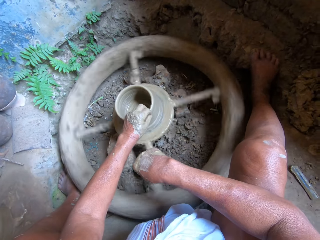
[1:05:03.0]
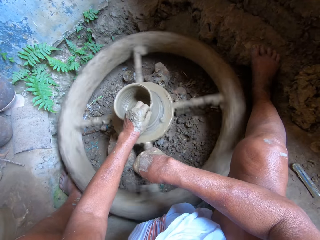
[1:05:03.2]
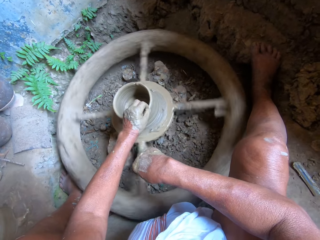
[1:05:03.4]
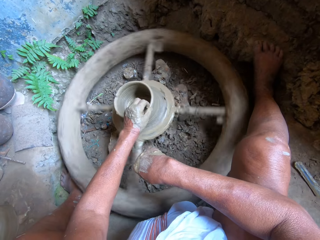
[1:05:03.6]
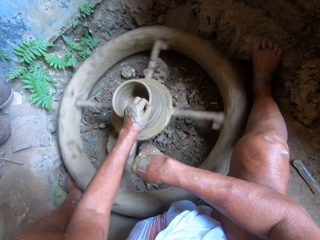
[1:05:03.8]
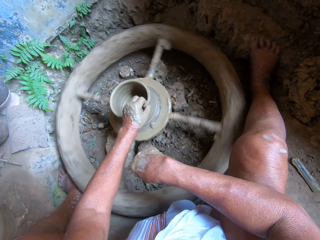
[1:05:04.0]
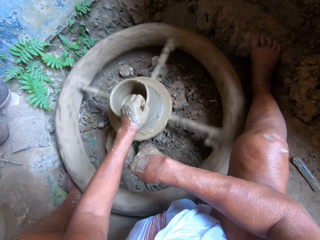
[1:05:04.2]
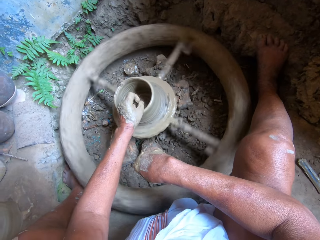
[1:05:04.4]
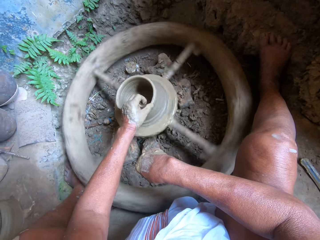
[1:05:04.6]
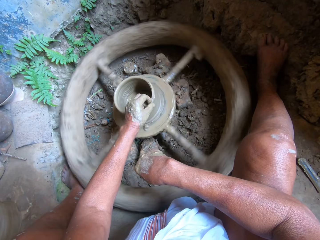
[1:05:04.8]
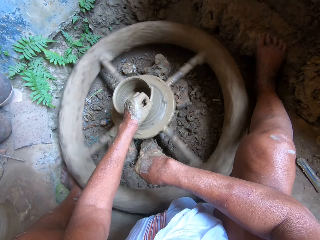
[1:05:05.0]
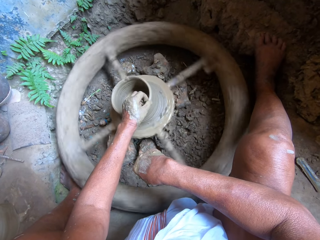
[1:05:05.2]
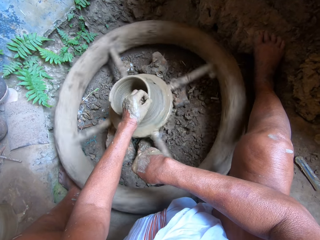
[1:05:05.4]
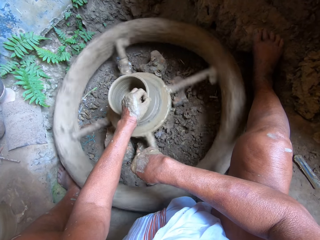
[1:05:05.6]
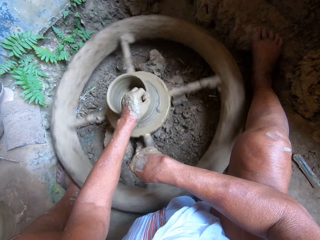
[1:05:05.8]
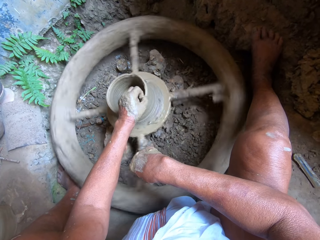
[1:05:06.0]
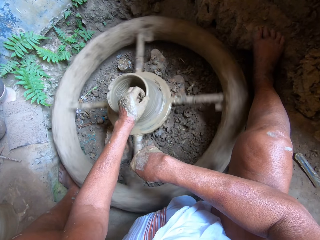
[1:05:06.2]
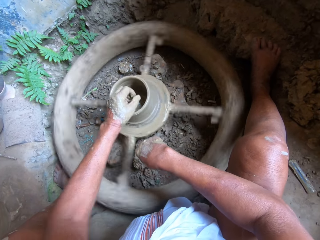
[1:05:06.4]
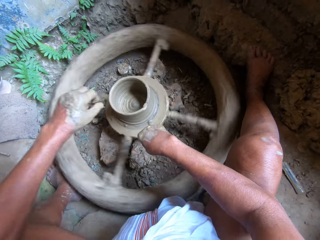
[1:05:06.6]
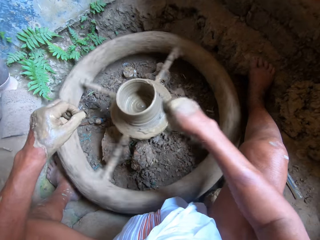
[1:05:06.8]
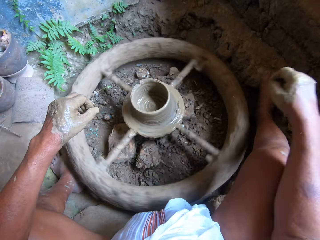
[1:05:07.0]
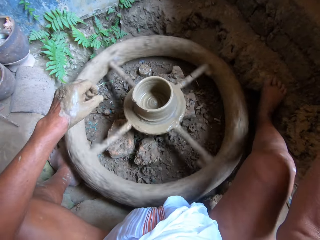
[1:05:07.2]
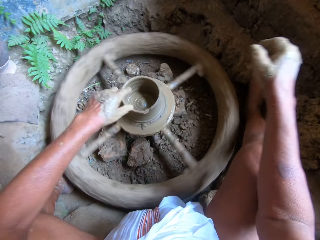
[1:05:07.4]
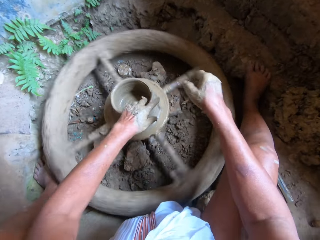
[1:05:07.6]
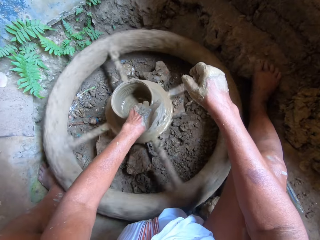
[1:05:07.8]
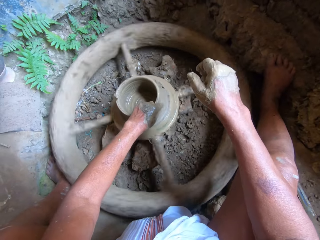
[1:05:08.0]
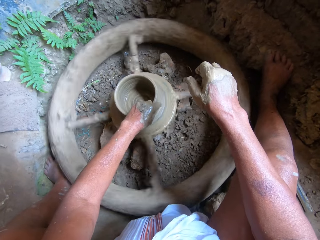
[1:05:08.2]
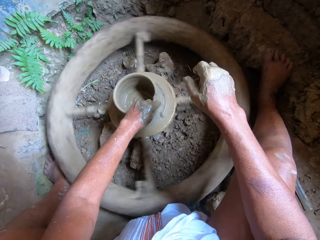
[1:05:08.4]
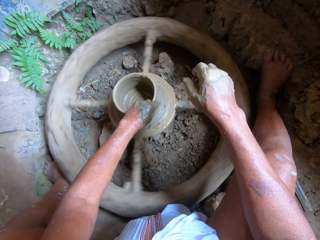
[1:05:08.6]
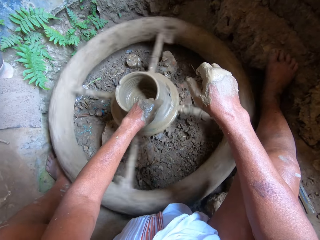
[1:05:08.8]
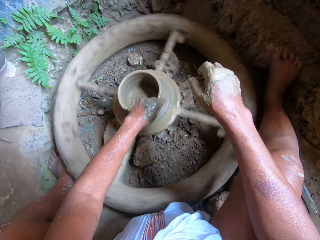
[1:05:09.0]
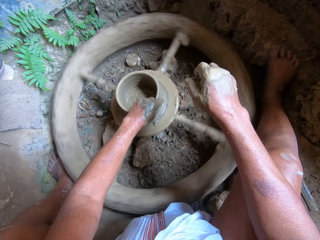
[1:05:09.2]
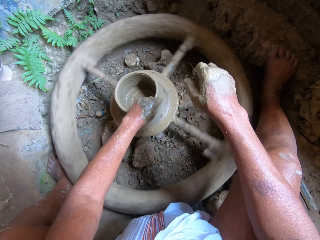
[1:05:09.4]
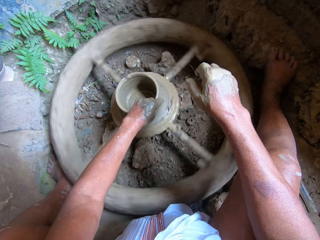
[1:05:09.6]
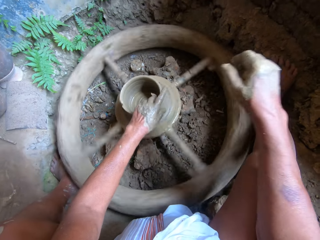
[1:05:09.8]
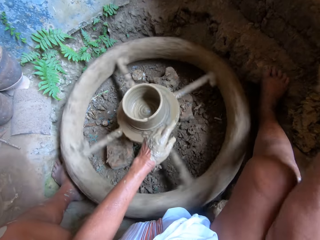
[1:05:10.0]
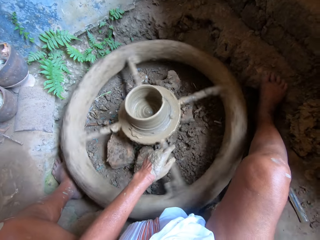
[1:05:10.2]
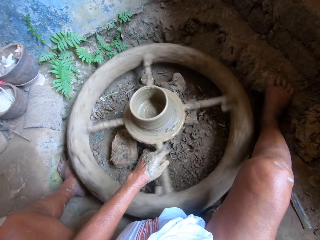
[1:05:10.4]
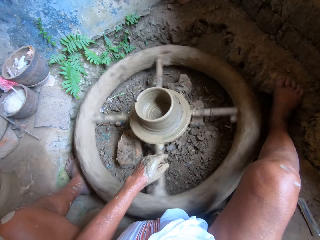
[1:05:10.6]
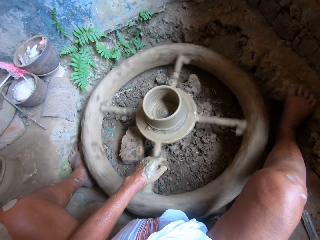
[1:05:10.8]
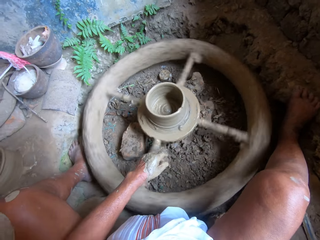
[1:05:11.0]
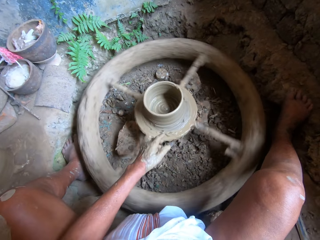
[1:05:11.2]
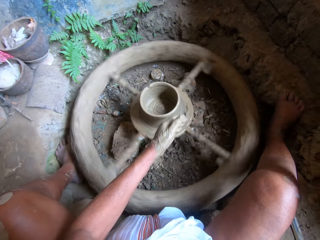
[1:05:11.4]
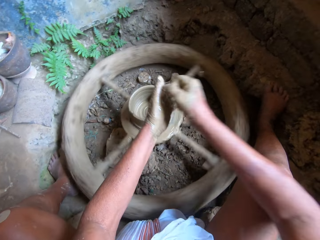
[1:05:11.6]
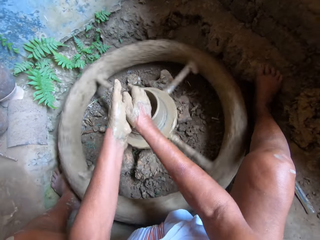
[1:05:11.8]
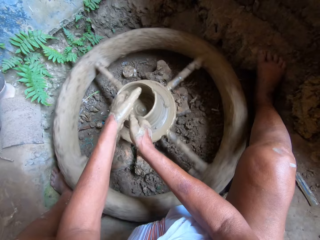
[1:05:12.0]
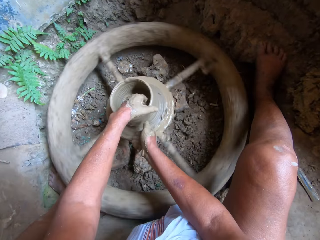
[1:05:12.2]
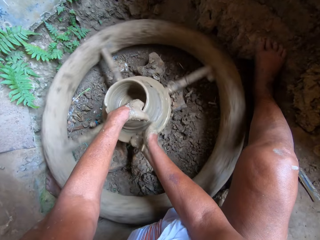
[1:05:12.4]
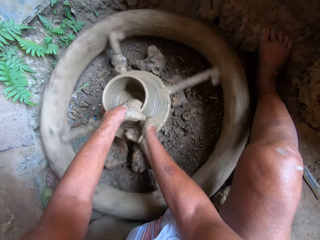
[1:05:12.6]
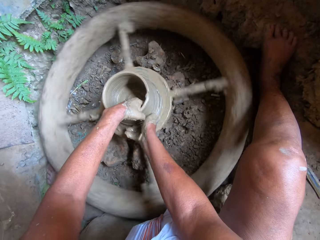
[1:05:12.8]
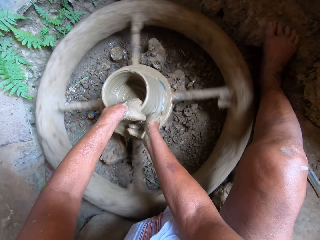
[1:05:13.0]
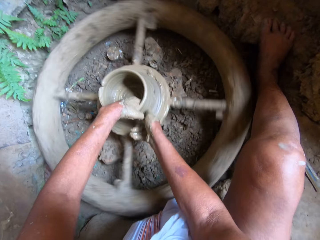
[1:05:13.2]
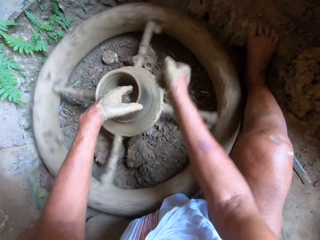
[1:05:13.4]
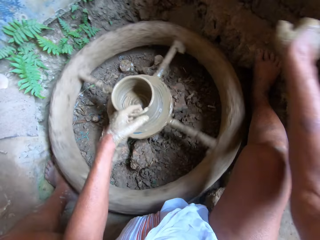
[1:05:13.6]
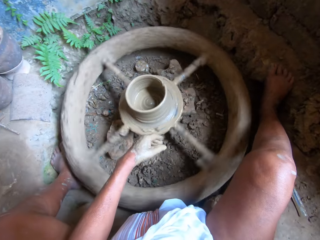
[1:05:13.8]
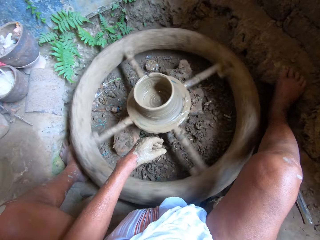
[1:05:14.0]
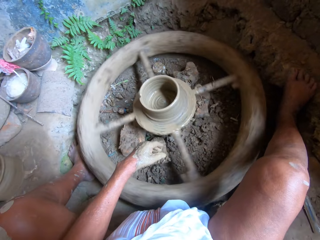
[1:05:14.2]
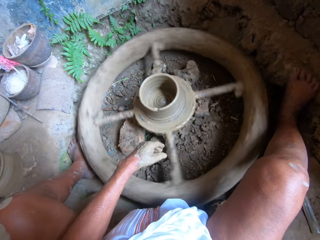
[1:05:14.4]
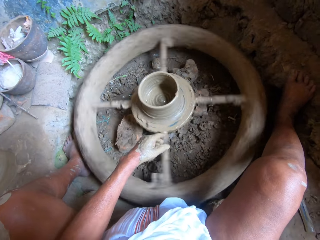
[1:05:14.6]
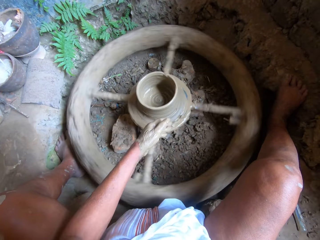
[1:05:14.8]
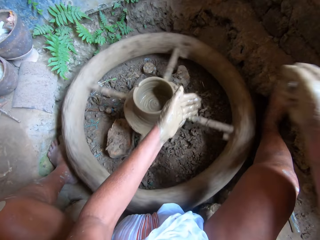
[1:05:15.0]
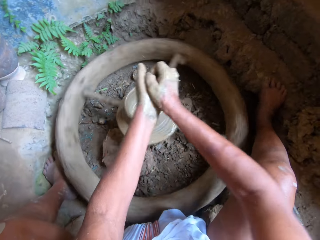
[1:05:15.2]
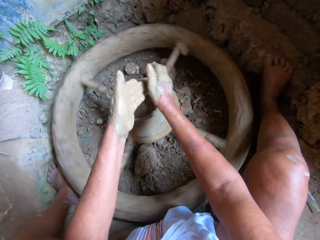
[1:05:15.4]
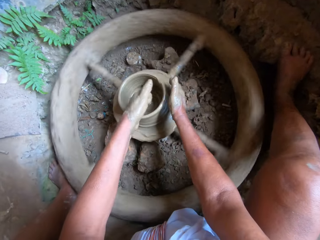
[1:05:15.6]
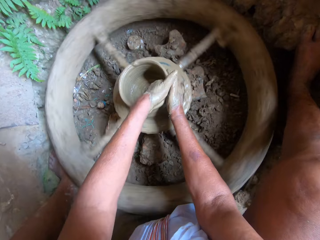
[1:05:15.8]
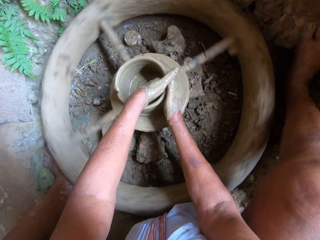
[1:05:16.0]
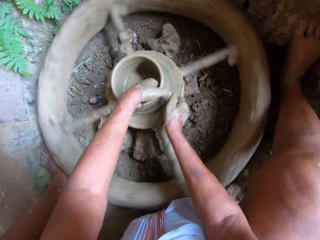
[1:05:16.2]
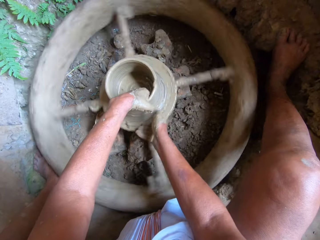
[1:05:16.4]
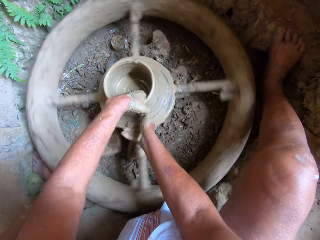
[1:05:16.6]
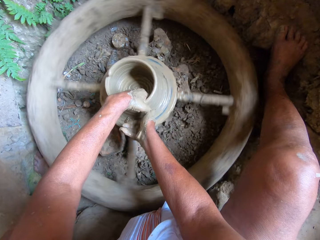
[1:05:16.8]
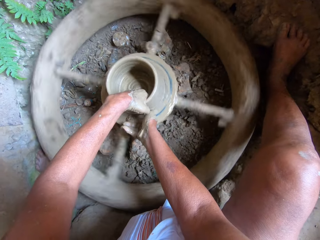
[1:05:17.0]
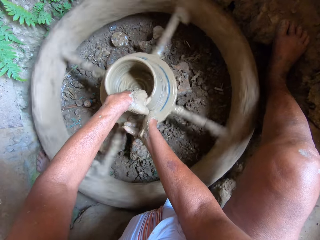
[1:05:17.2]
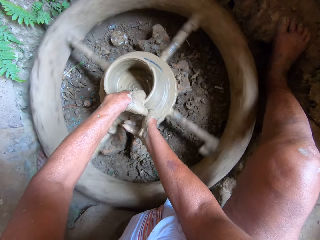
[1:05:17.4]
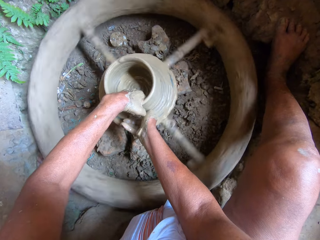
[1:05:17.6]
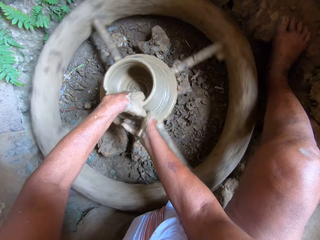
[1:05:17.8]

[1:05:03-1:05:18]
The camera wearer dips his right hand in a bowl of water on the floor. He rubs his hands together. He molds the clay on the potter's wheel with both hands. He dips his right hand in the bowl of water on the floor. He rubs his hands together. He molds the clay on the potter's wheel with both hands.

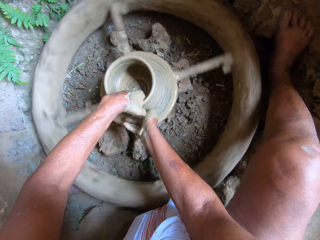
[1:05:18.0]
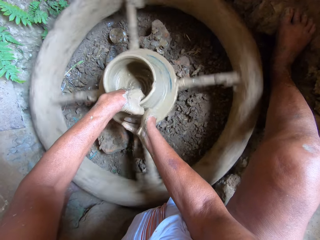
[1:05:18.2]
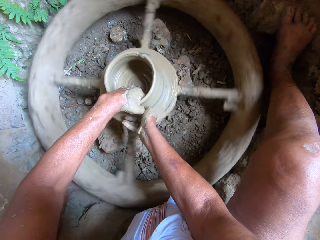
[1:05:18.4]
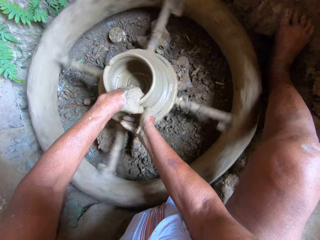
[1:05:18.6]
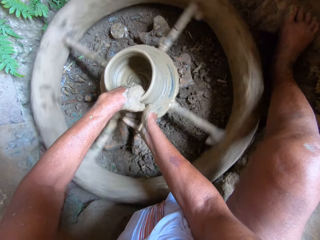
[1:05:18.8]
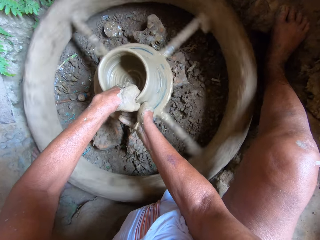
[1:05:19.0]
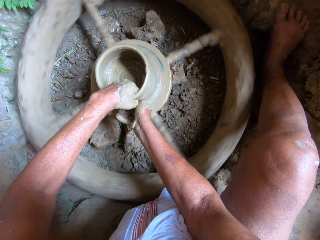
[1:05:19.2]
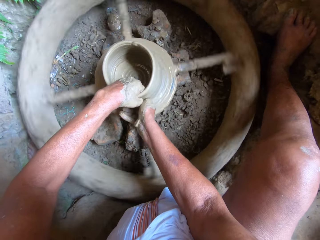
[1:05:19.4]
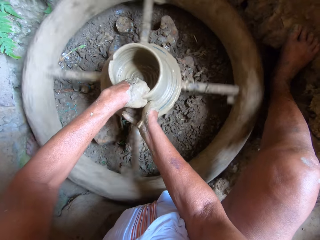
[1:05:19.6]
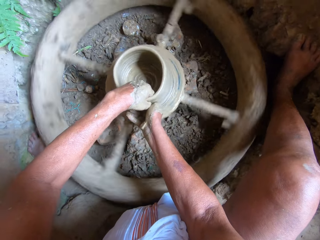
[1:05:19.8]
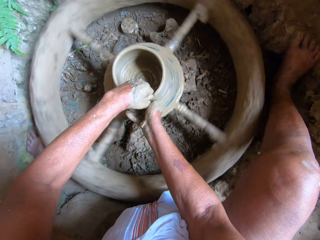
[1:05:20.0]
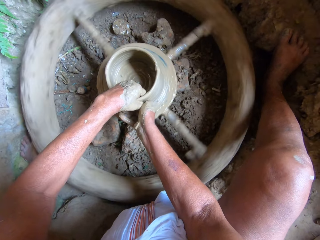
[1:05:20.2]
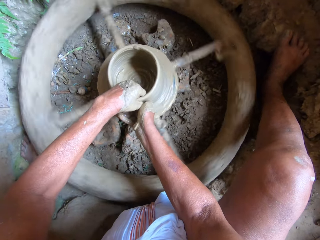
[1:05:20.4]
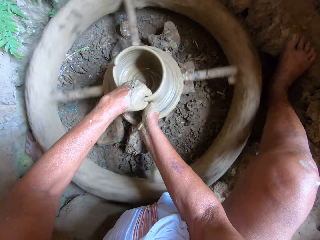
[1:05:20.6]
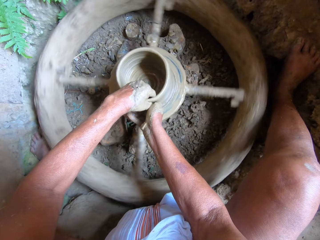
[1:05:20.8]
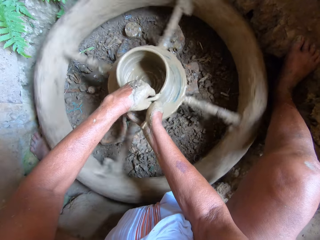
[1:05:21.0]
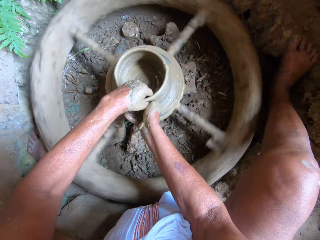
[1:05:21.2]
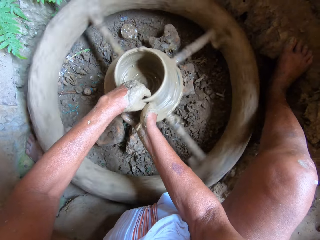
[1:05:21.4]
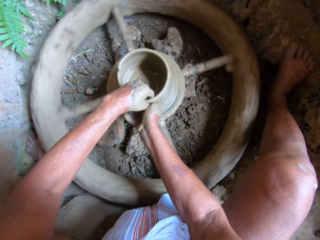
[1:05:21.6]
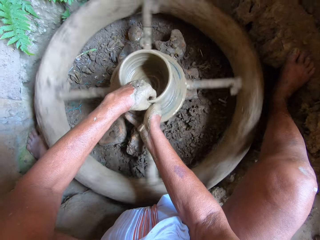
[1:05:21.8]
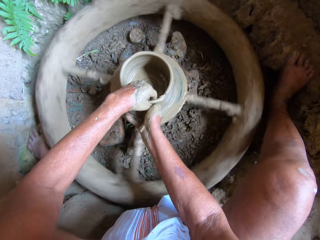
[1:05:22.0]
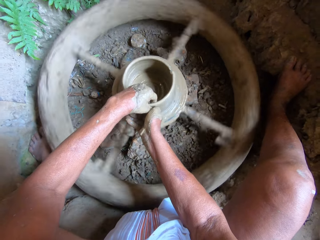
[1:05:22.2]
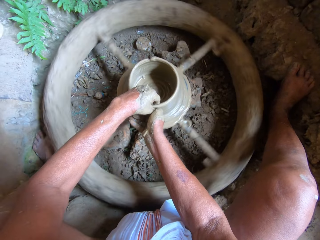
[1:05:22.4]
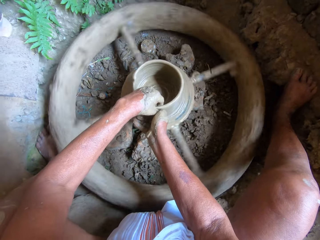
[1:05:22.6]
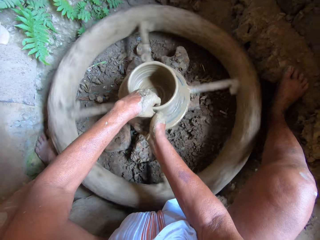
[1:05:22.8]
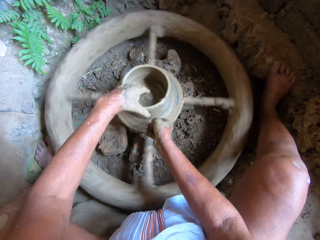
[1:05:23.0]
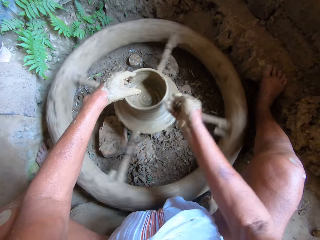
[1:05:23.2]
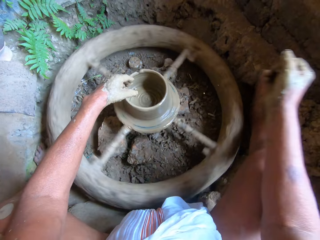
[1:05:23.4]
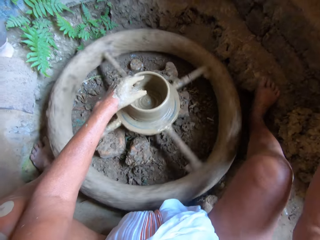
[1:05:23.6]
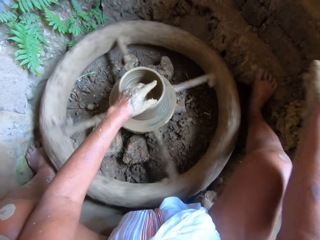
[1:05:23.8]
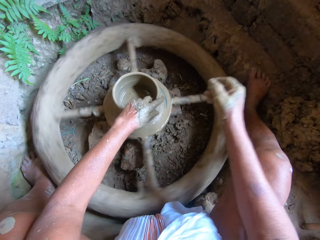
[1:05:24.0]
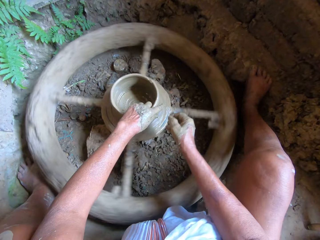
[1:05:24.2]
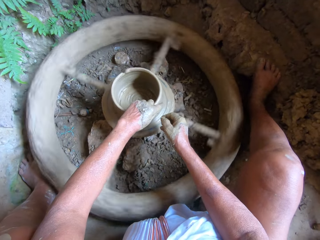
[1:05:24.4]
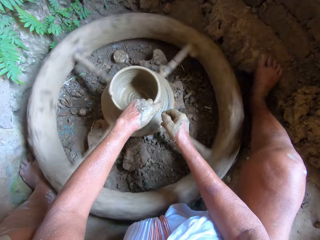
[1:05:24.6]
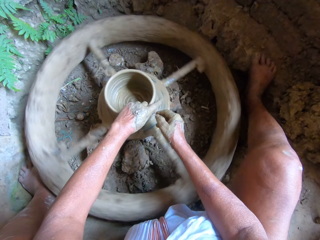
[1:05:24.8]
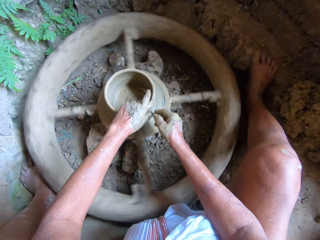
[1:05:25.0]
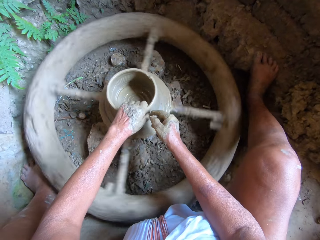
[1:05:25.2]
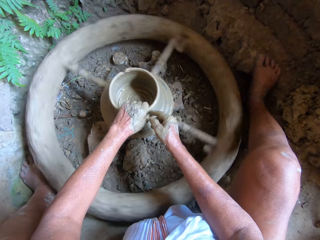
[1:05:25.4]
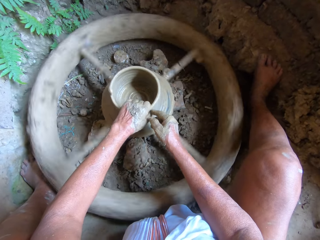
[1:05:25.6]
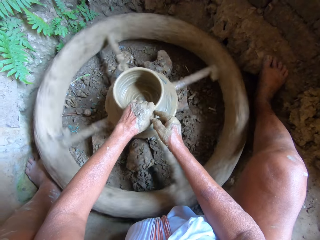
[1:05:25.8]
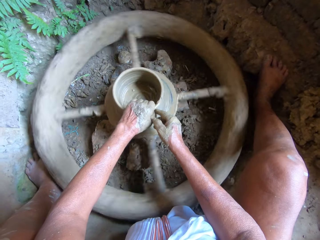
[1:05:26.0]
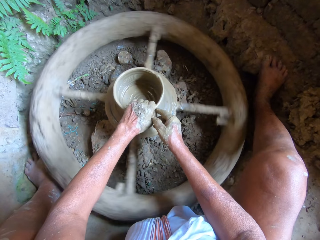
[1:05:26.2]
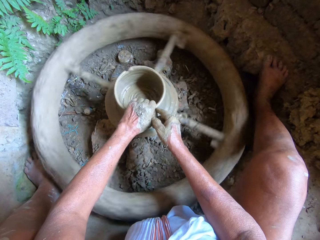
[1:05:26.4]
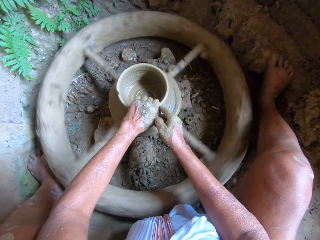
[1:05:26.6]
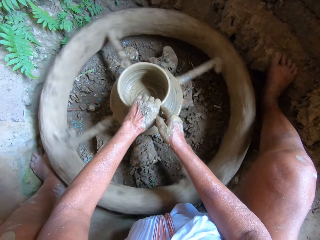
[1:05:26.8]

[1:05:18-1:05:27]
The camera wearer removes his hands from the clay pot on the potter's wheel. He throws the clay in his right hand on some clay on the floor. He molds the clay on the potter's wheel with both hands. He removes both hands from the clay pot on the potter's wheel.
